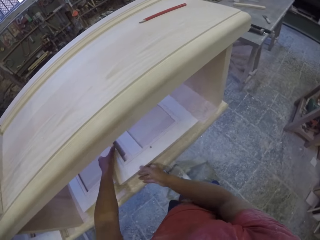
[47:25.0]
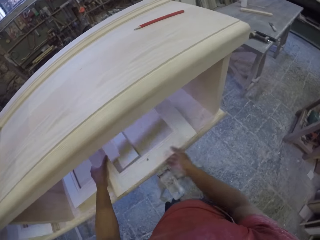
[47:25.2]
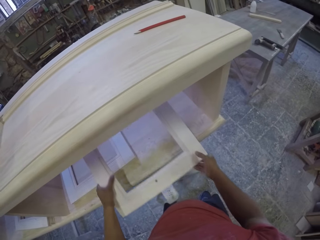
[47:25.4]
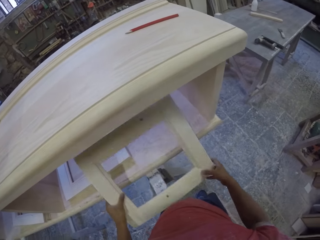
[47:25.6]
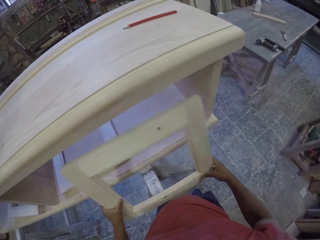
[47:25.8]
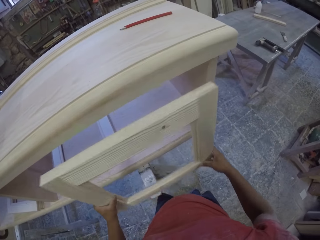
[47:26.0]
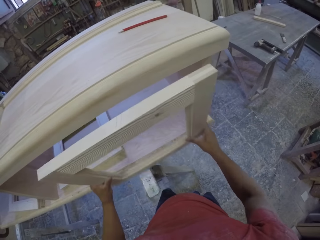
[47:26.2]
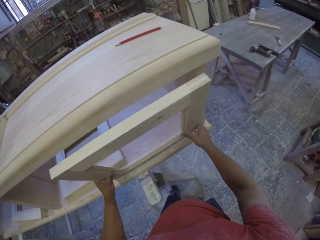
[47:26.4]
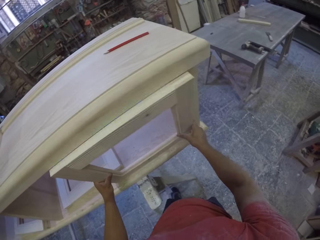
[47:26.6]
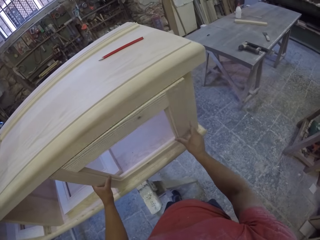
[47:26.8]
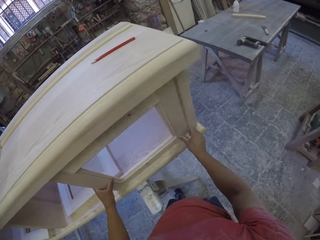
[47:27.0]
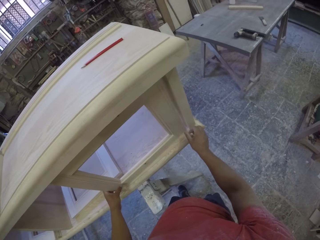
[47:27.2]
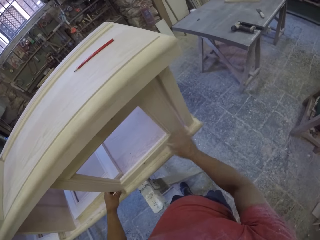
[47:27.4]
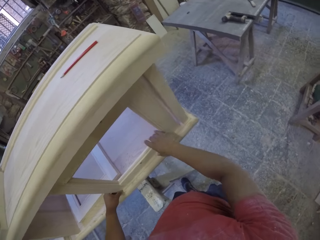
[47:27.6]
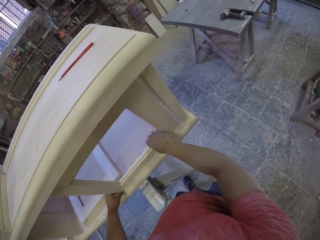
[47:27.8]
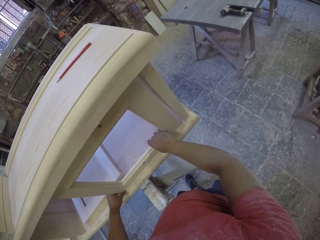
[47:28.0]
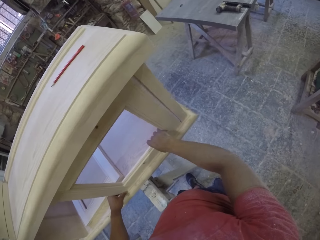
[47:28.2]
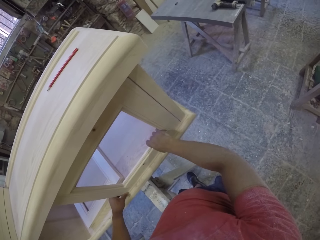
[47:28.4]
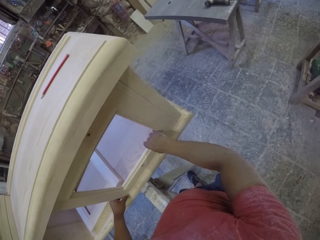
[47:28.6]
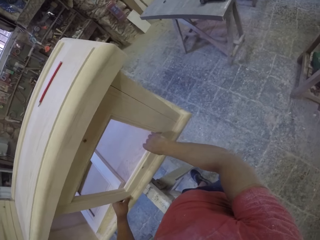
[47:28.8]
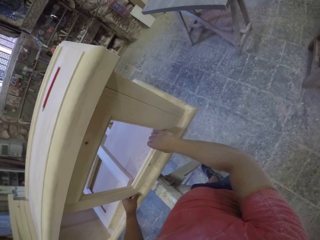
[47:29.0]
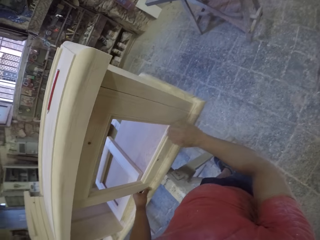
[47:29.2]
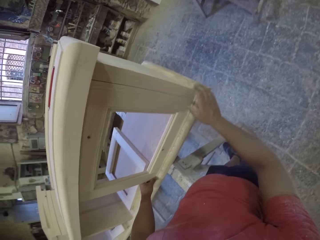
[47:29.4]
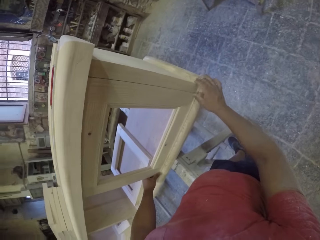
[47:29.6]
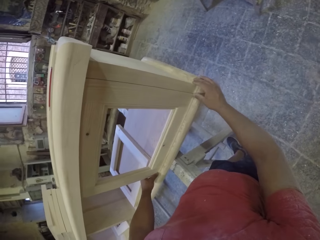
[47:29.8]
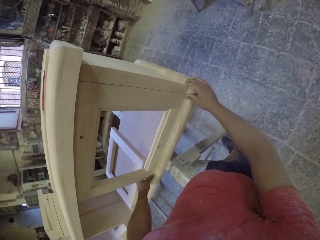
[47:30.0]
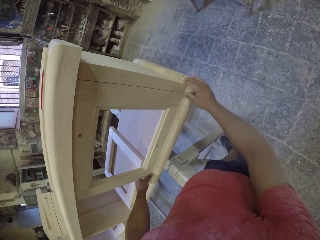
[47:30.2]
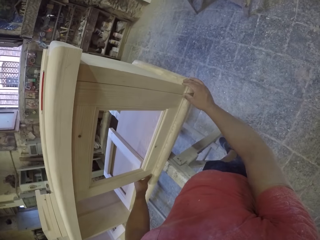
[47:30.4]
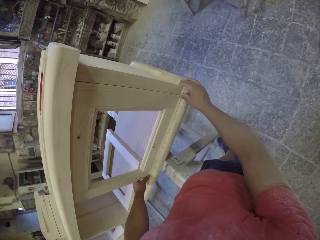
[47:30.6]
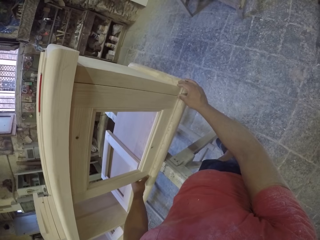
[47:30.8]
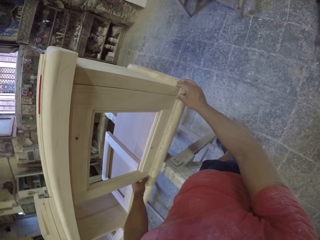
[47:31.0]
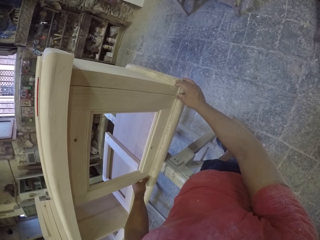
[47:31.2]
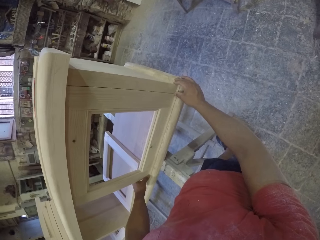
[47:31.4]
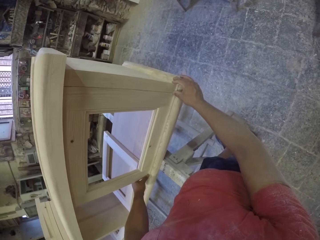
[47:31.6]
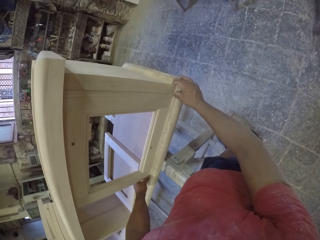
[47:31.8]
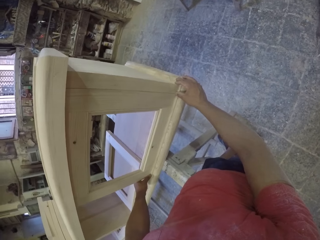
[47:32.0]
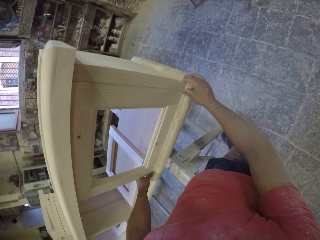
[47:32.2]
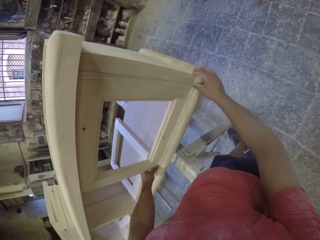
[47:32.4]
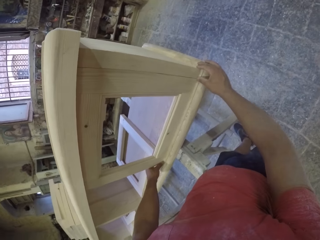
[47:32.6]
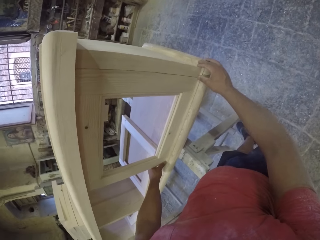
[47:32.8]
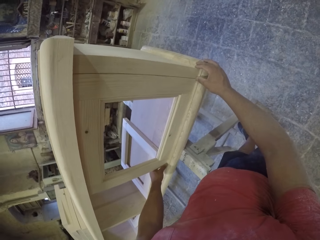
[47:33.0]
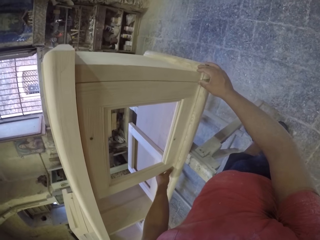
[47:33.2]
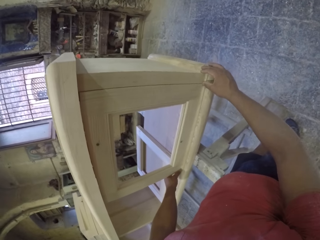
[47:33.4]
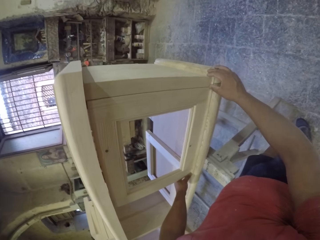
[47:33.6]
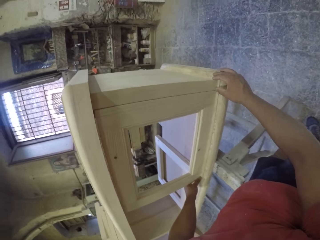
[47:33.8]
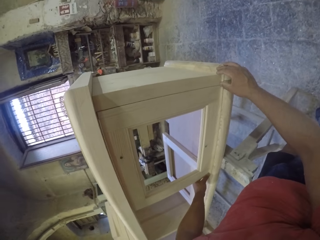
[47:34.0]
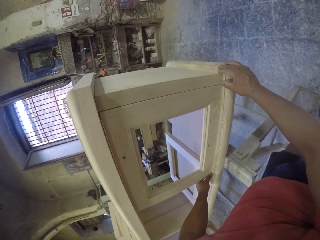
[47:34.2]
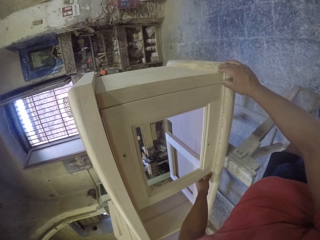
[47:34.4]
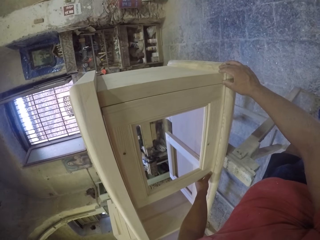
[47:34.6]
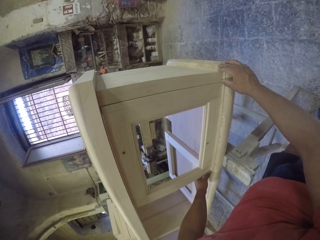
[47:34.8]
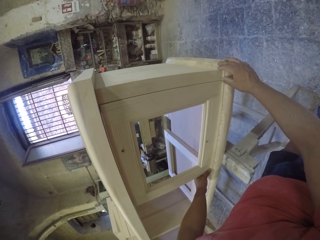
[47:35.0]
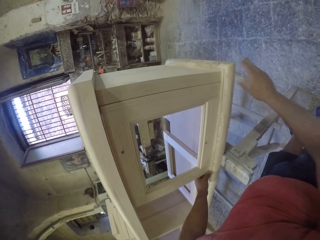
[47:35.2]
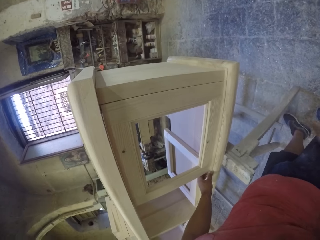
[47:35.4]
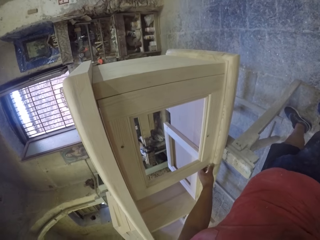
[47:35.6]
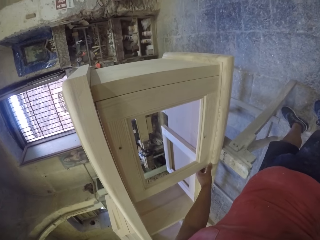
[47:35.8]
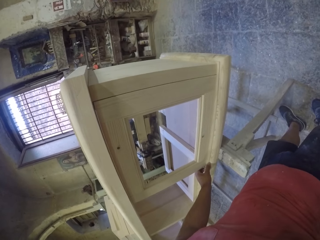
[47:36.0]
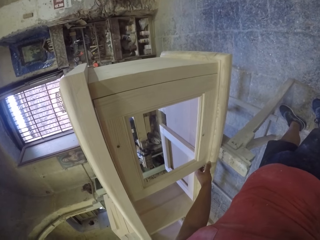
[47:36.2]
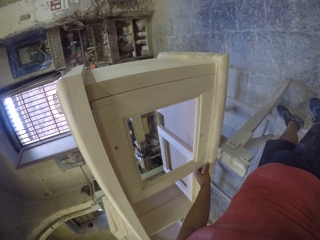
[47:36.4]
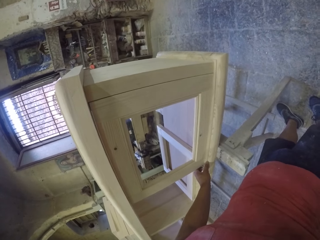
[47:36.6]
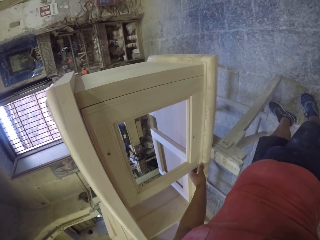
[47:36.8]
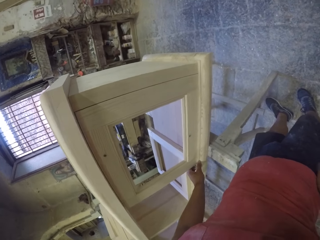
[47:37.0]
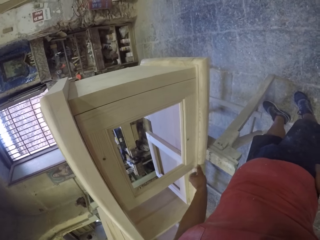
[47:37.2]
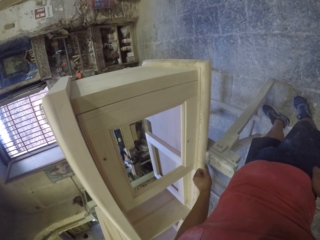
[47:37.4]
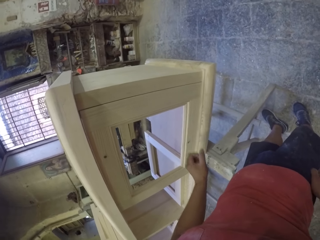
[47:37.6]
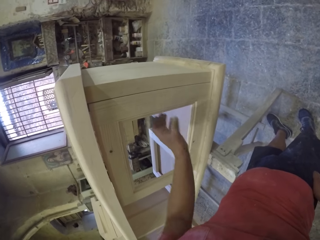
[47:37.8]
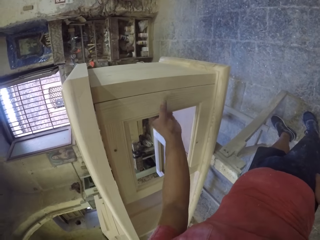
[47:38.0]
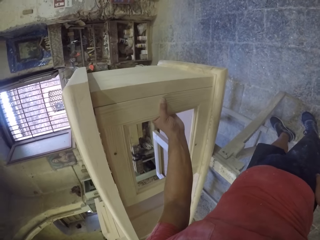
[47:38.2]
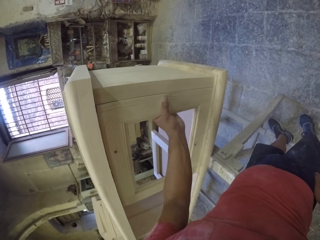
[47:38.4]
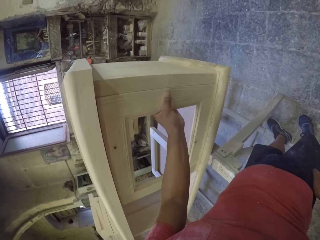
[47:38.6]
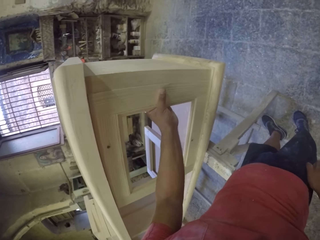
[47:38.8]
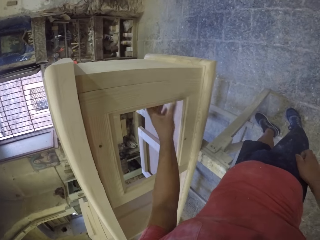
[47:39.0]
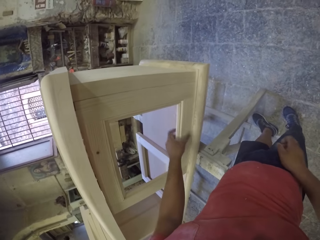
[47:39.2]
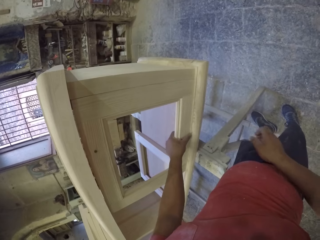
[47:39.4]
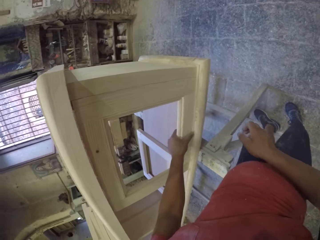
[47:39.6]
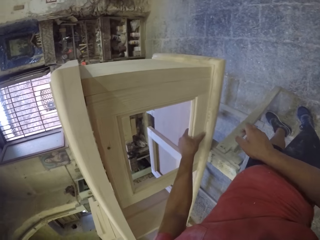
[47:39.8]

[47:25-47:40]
The camera wearer fits a piece of wood on the furniture. They gaze at the furniture.

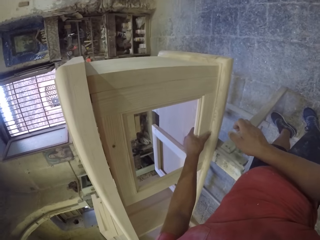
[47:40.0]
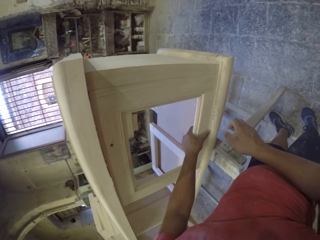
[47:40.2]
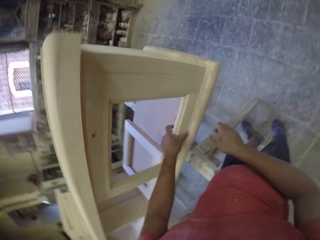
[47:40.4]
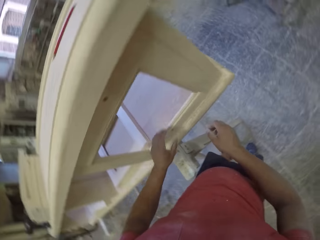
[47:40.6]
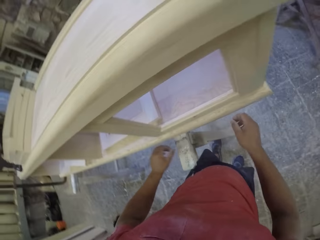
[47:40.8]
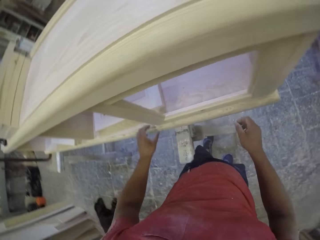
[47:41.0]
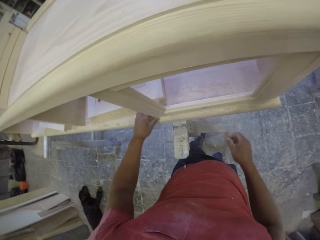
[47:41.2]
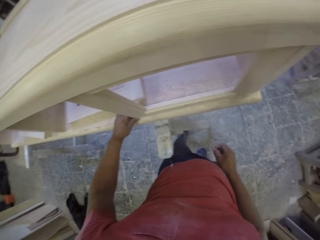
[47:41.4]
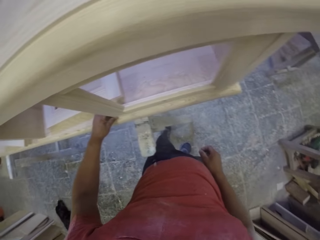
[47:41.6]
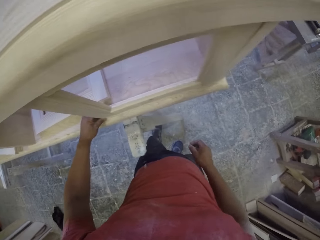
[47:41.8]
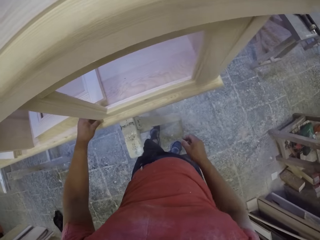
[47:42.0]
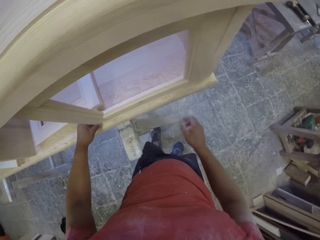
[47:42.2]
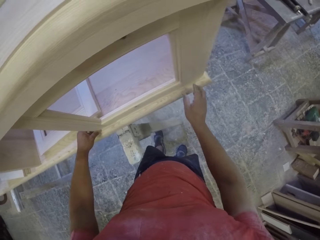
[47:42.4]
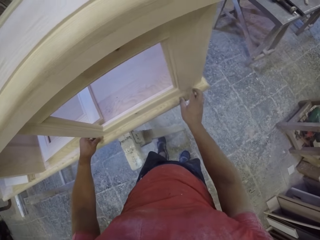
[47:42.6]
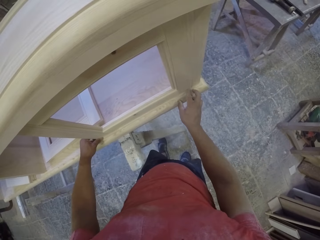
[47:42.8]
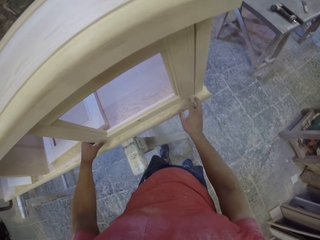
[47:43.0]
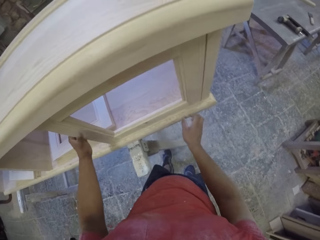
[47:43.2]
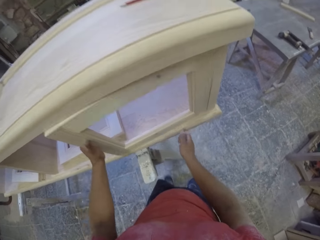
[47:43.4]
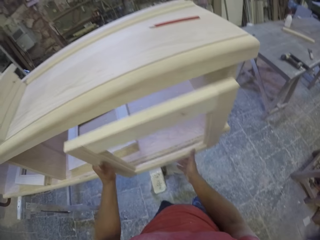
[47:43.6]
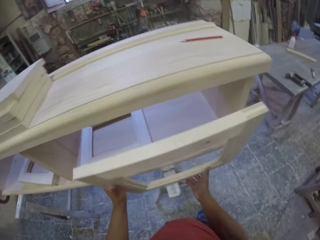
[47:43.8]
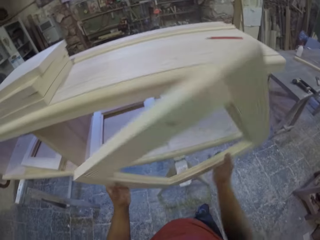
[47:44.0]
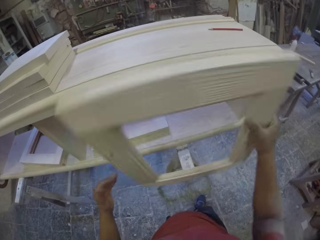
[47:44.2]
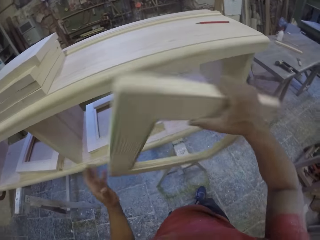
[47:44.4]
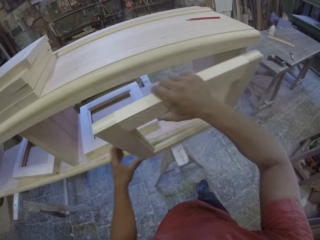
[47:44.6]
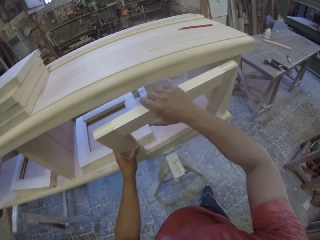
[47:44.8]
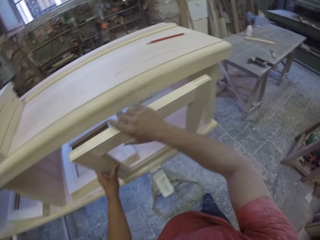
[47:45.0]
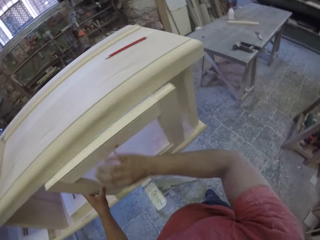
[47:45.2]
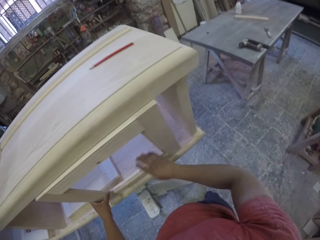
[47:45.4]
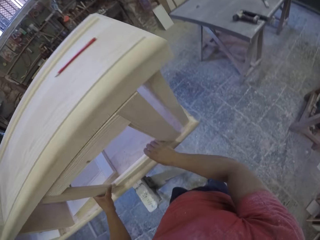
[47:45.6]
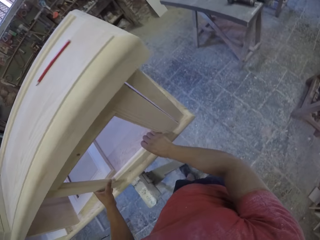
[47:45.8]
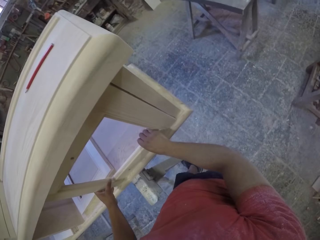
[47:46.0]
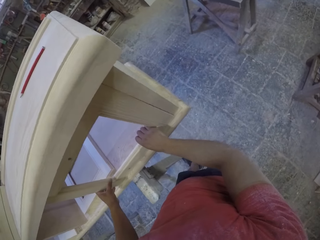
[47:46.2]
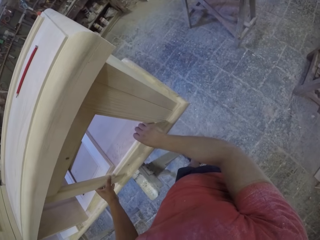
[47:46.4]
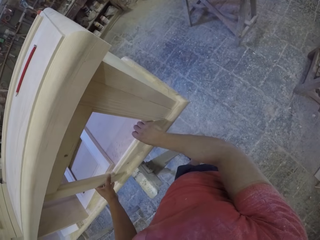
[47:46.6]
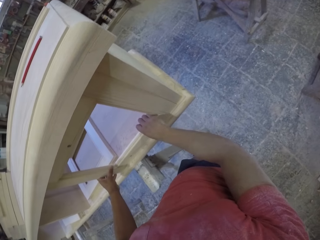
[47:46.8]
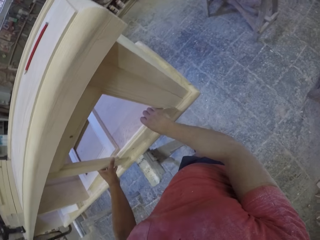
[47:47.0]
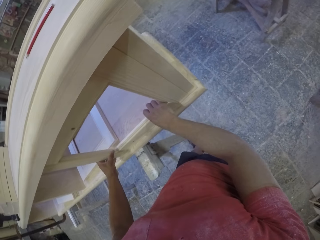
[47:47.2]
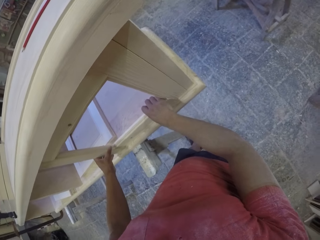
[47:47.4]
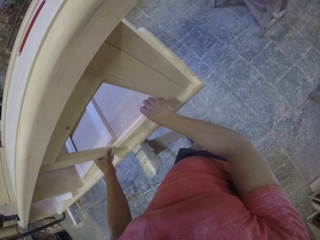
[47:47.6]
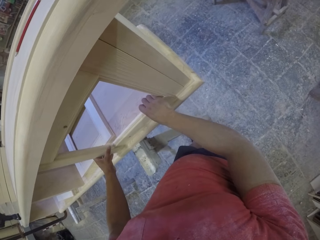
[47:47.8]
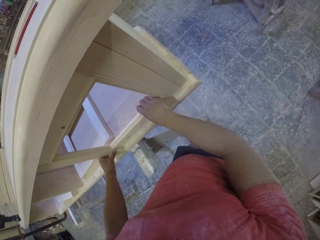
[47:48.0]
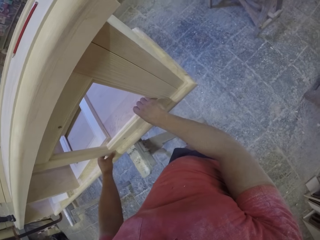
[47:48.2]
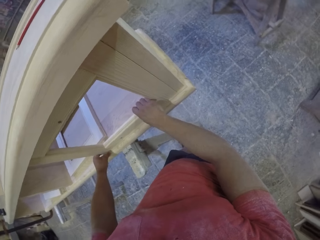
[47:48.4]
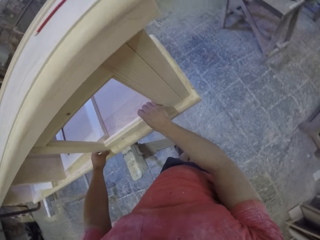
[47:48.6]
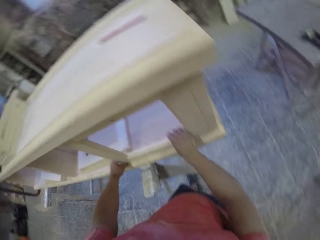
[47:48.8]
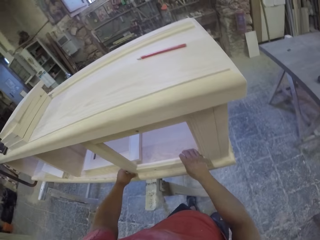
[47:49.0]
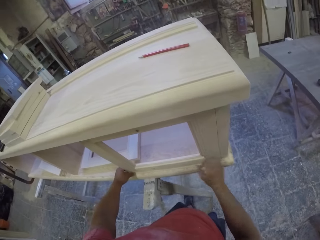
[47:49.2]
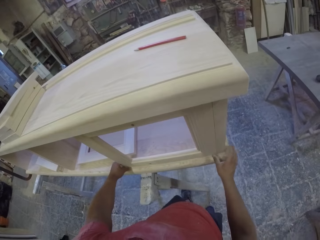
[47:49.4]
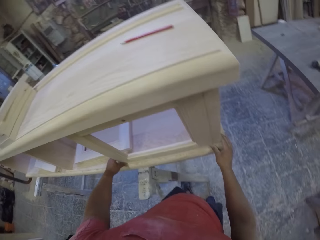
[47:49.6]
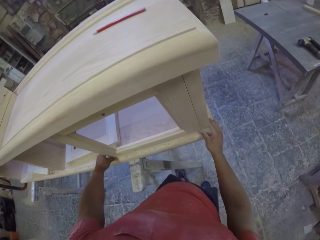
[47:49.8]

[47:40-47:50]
The camera wearer turns the piece of wood. They remove the drawer door. They fit the piece of wood on the furniture.
